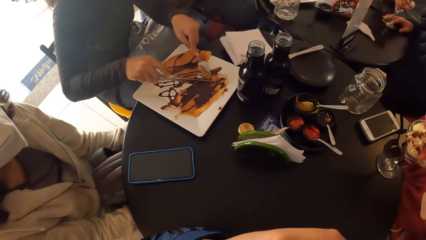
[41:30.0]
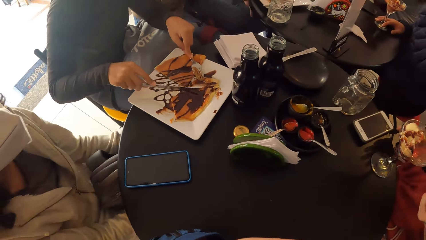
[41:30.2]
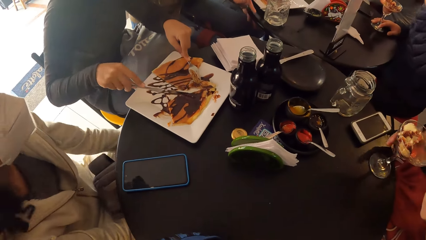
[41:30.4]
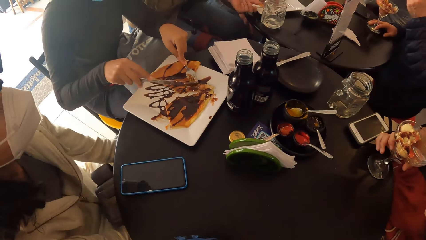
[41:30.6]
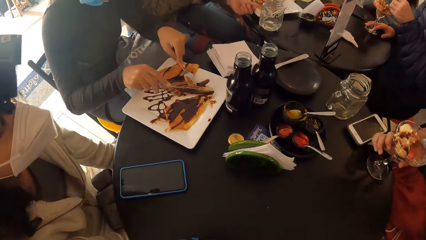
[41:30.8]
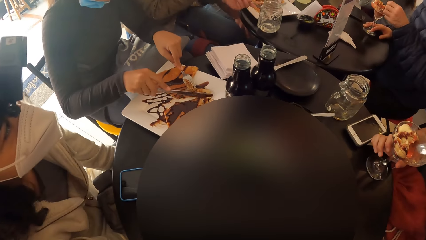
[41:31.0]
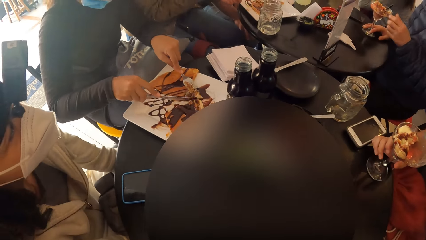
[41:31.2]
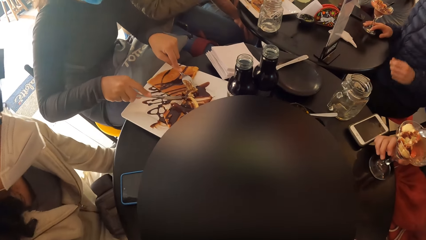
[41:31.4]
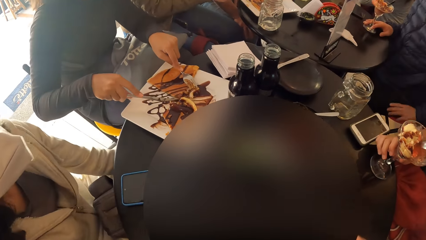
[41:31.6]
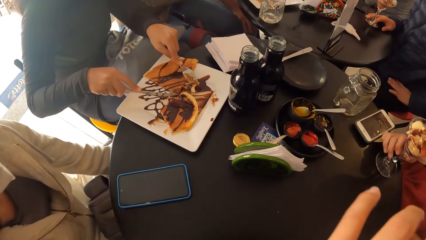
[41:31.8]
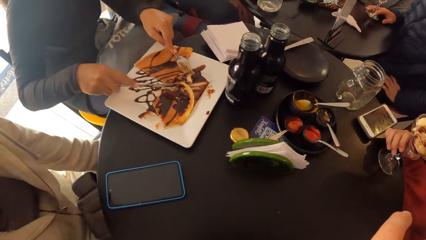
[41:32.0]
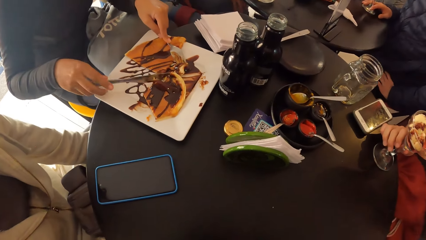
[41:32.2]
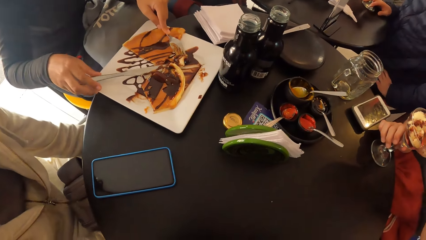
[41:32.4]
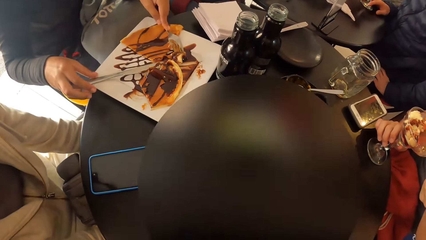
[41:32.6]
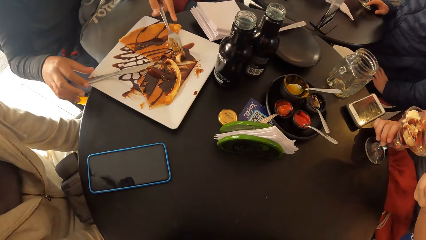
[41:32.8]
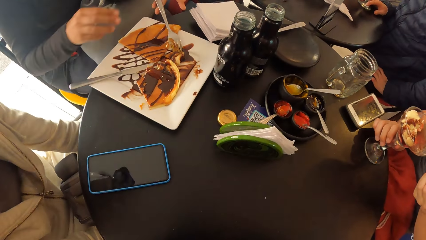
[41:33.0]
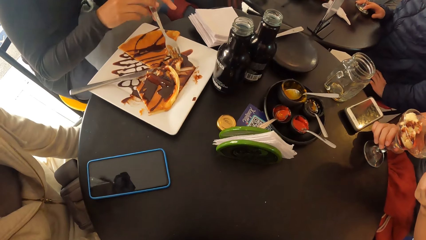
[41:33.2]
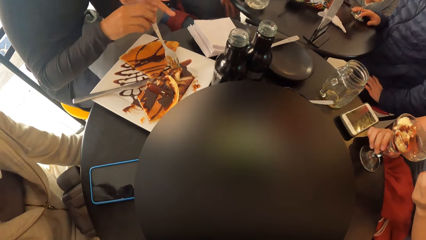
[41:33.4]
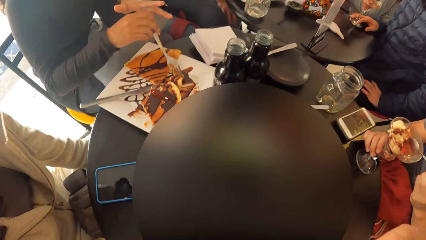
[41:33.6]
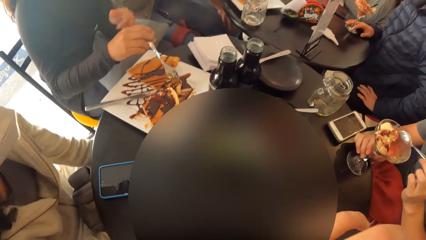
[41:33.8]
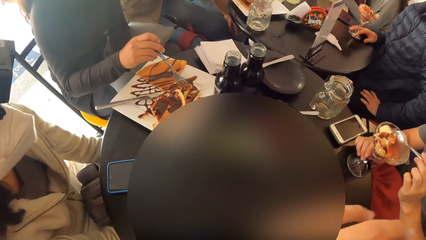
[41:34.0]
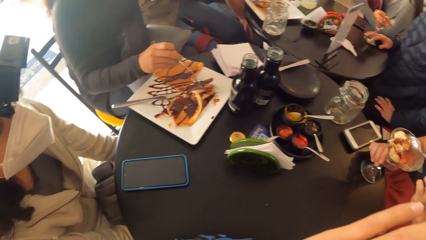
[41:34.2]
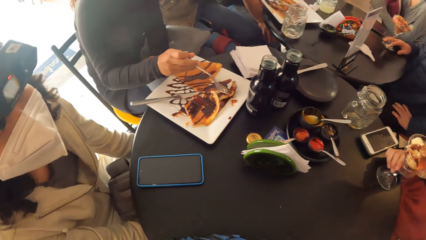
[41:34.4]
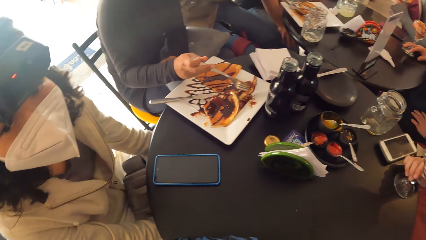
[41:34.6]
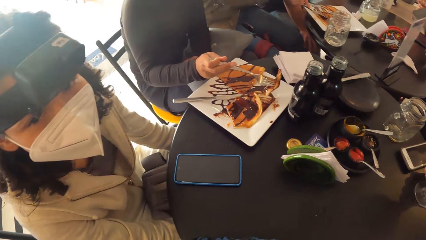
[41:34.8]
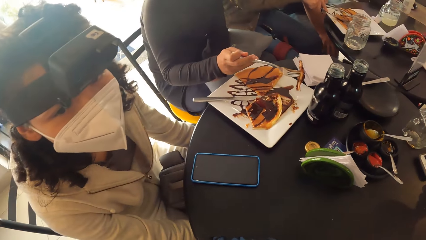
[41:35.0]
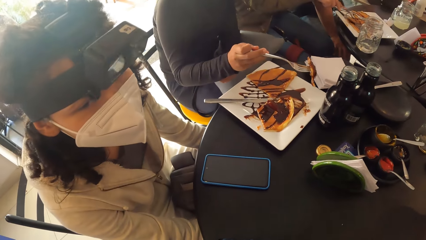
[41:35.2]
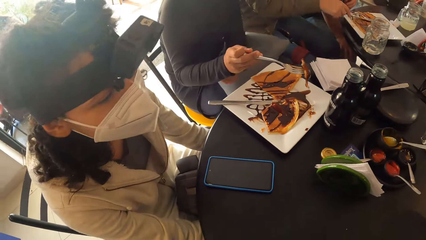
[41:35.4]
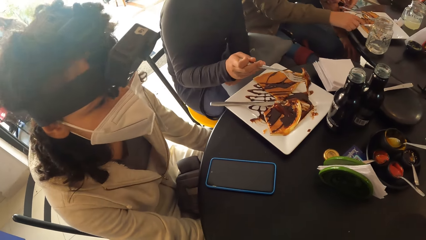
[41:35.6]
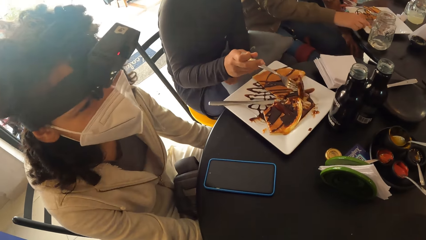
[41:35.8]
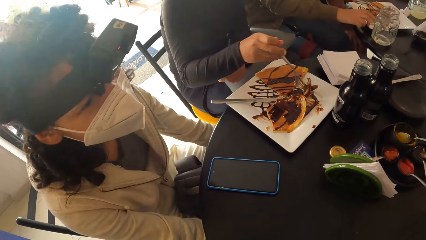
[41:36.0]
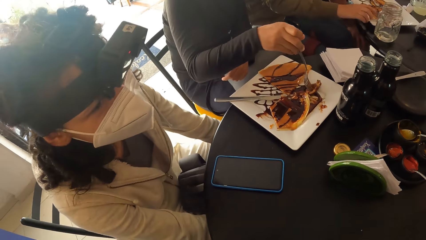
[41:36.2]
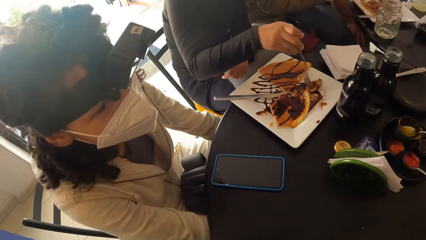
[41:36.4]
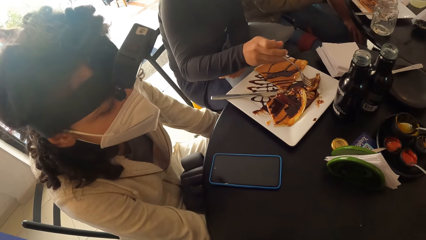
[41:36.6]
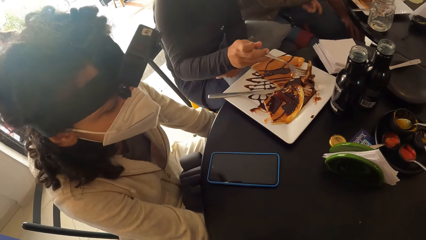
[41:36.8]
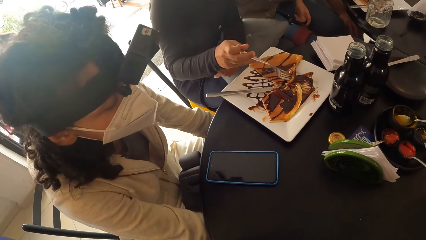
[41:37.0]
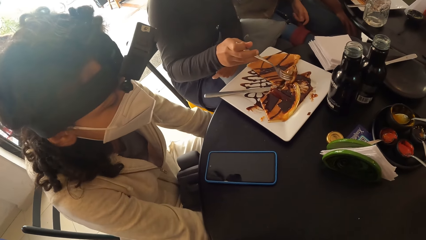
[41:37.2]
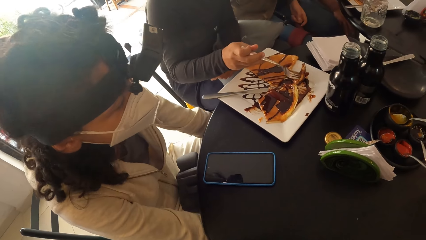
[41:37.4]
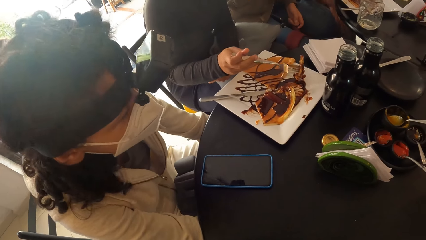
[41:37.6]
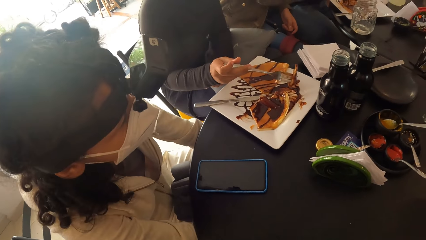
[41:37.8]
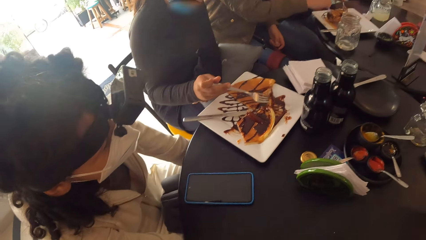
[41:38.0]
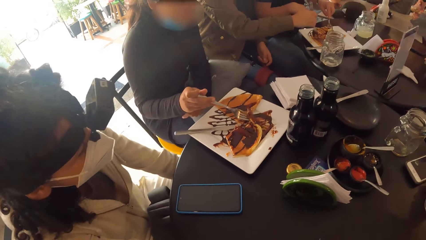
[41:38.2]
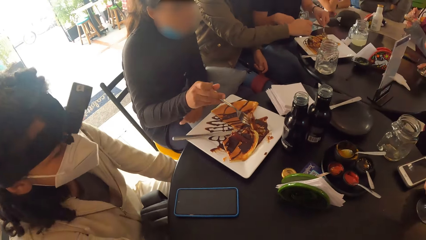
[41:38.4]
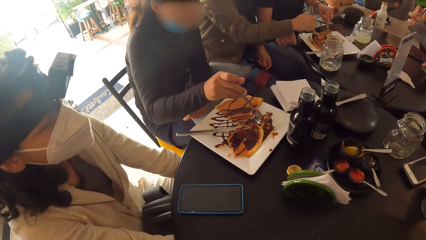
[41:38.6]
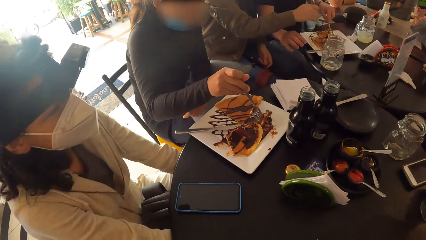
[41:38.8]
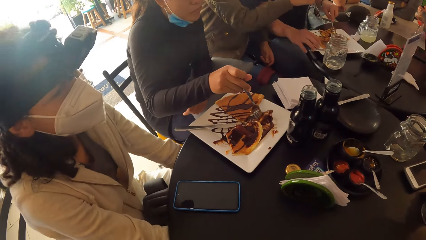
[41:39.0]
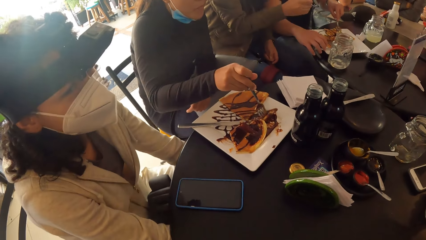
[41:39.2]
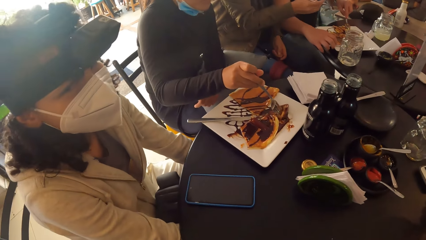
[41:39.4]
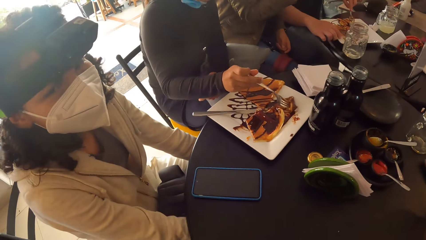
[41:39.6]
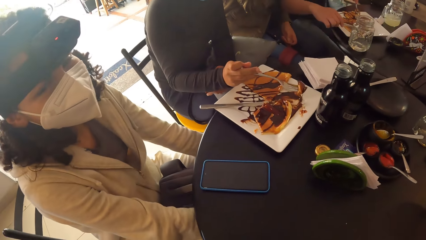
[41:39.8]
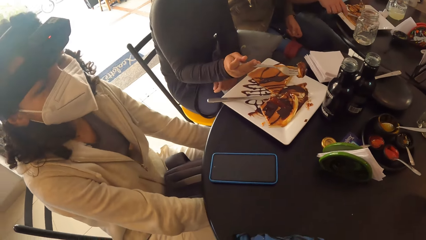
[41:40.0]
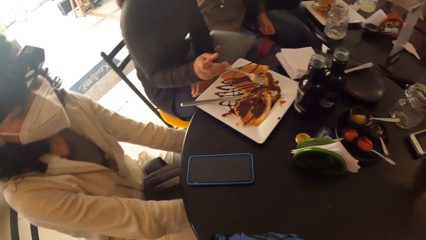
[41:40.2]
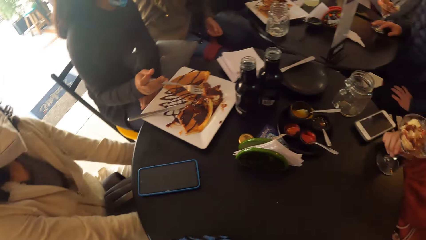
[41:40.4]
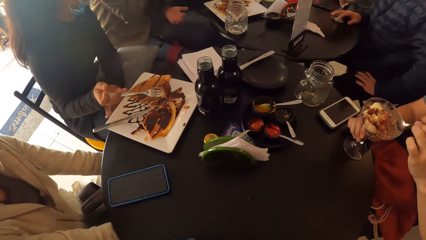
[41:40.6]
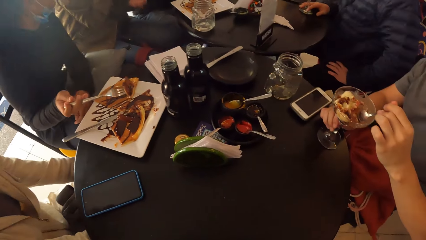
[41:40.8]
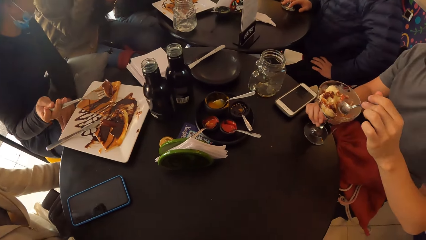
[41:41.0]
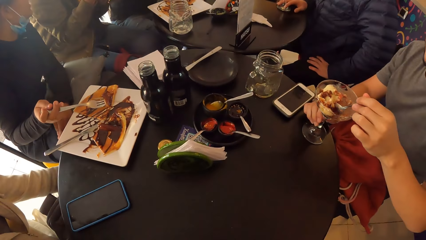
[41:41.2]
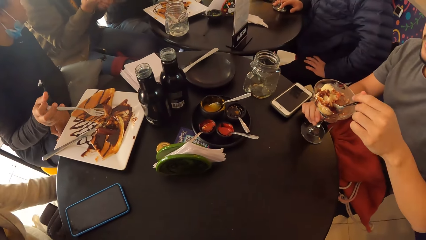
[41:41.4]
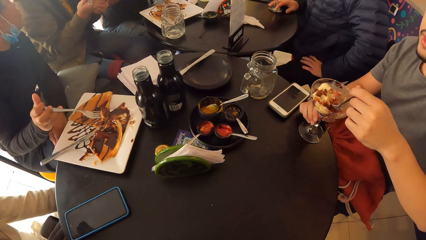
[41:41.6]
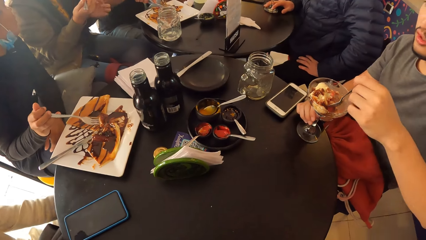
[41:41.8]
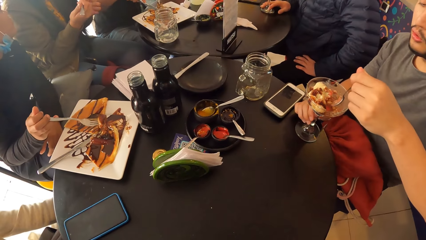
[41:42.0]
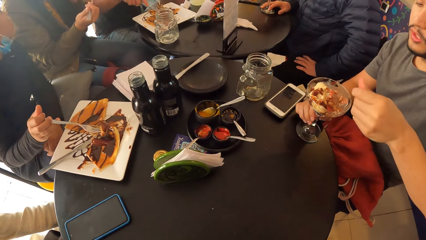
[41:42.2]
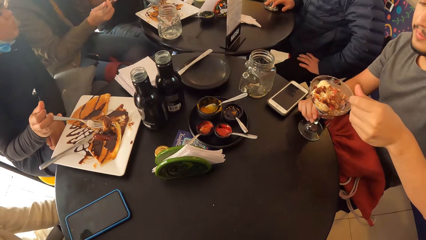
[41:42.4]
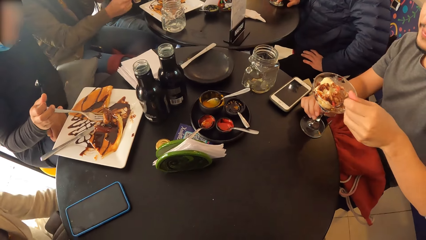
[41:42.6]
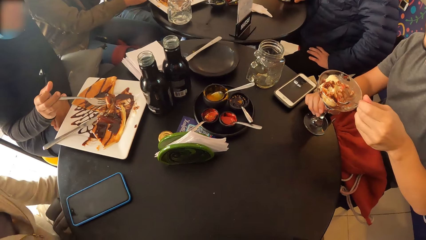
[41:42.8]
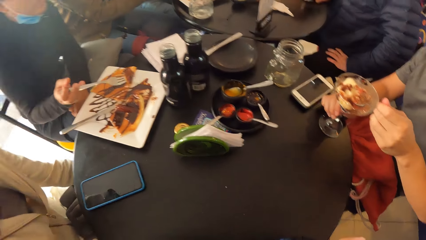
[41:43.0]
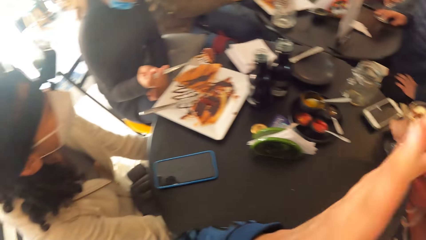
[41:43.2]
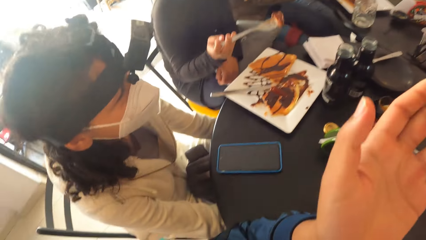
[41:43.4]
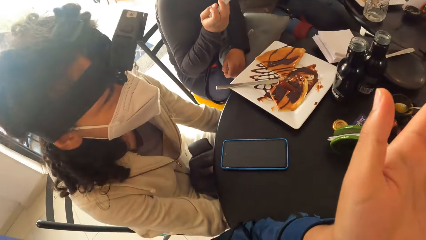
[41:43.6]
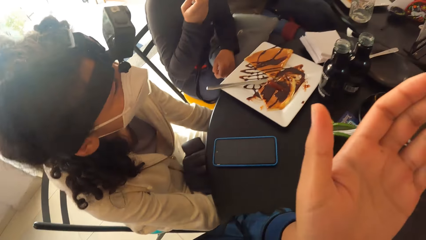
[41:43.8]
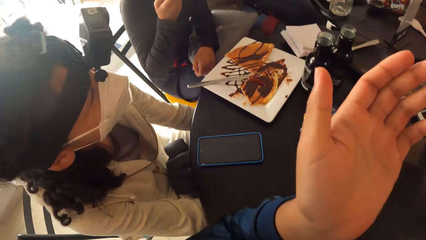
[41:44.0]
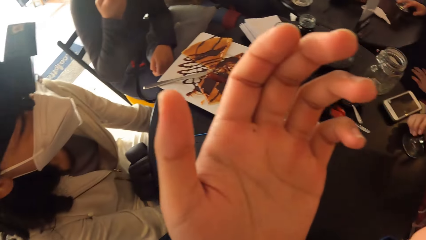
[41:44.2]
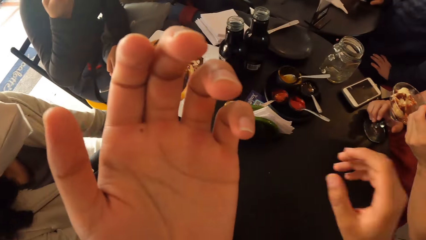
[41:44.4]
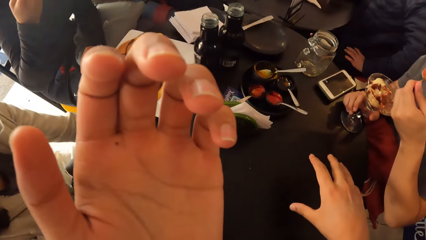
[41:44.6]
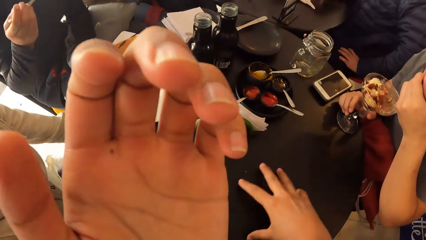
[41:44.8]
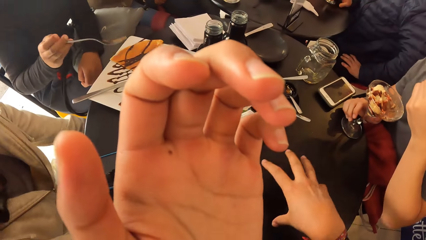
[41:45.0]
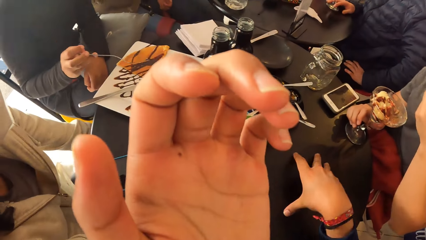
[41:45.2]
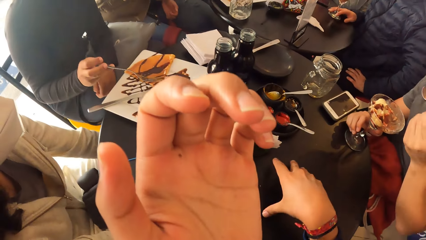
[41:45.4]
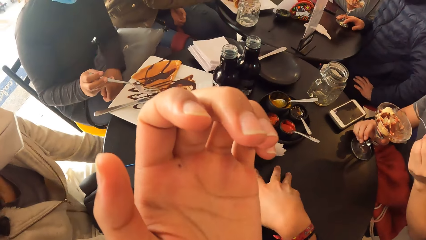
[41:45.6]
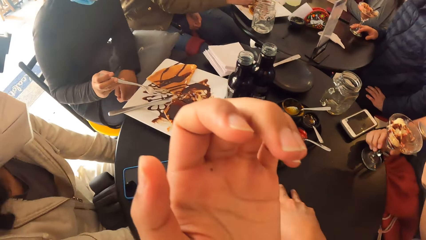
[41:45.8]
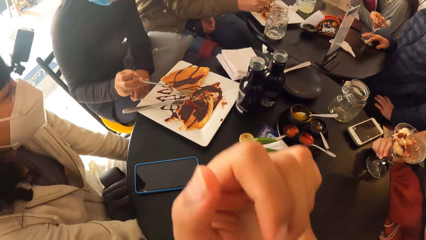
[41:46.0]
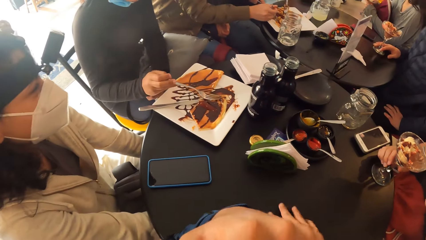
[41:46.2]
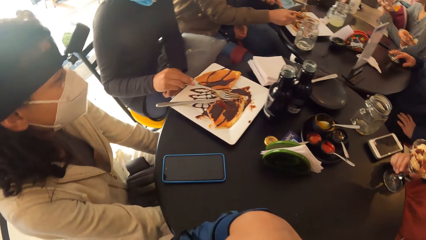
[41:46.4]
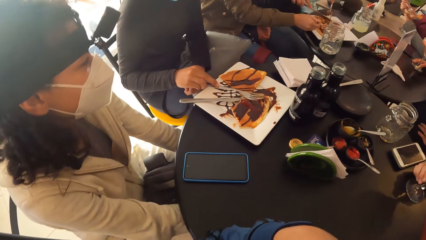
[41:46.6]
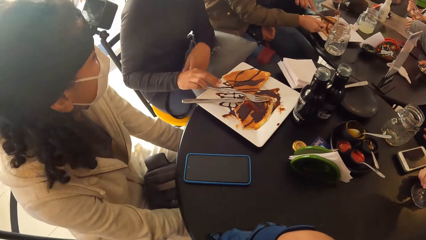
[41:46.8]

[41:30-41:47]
A woman drops the knife in her right hand on the plate. The woman passes the fork from her left hand to her right hand. The camera wearer scratches the face. The woman drops the fork in her right hand on the plate.
